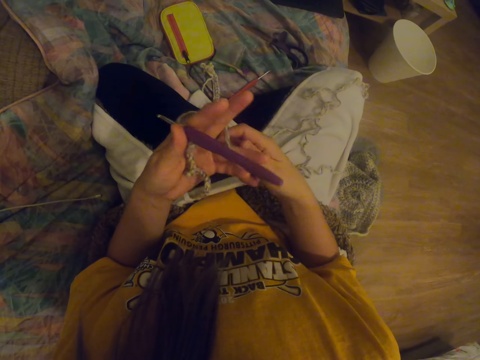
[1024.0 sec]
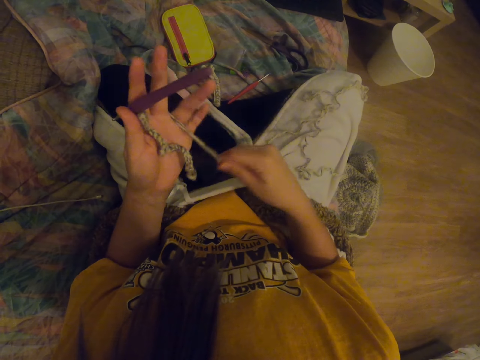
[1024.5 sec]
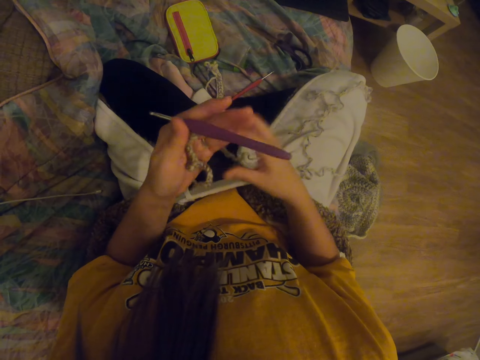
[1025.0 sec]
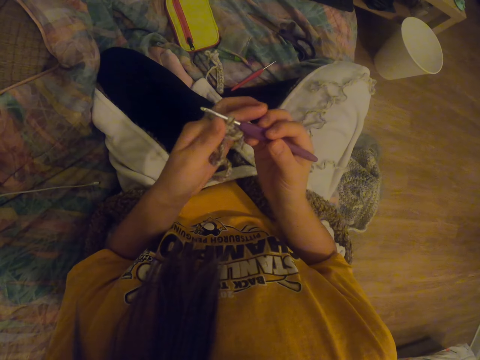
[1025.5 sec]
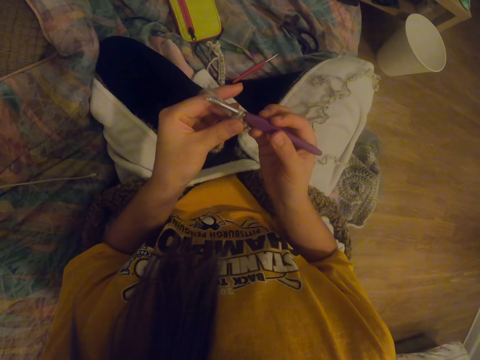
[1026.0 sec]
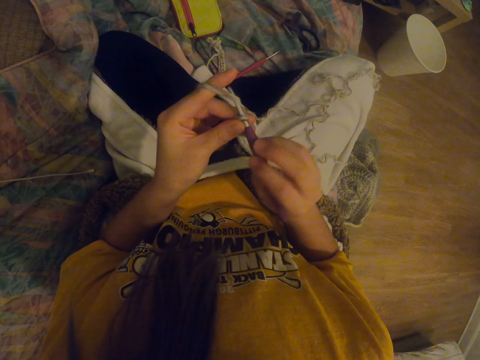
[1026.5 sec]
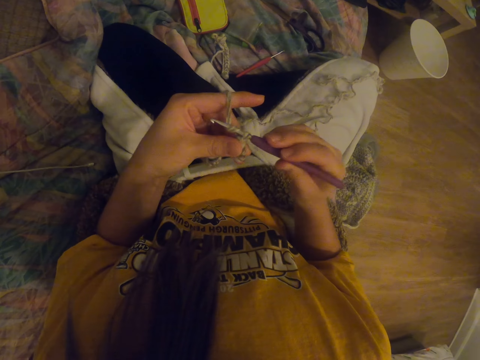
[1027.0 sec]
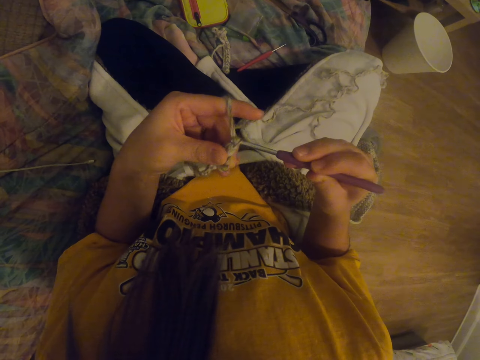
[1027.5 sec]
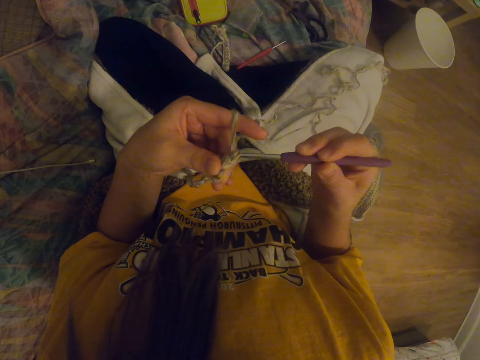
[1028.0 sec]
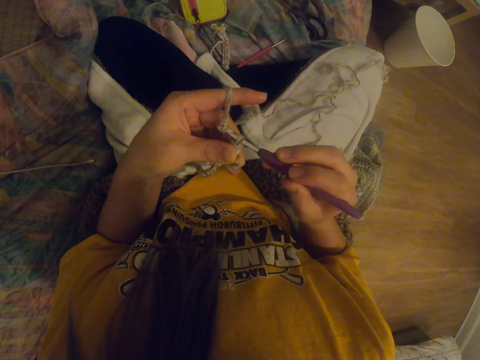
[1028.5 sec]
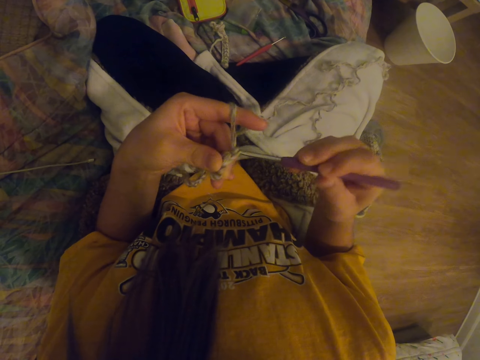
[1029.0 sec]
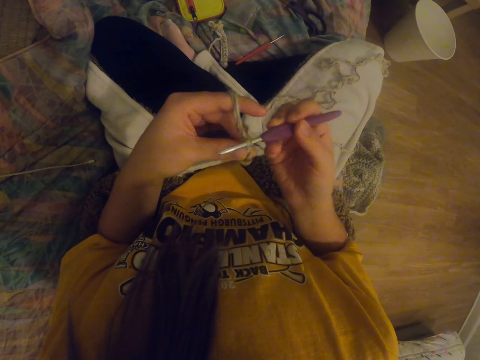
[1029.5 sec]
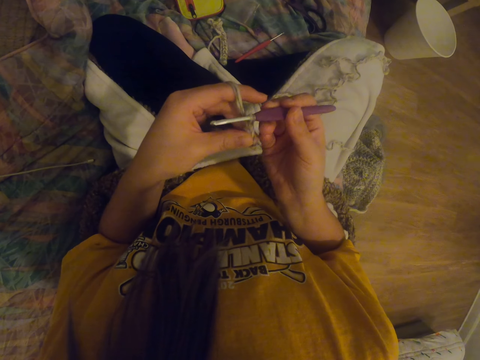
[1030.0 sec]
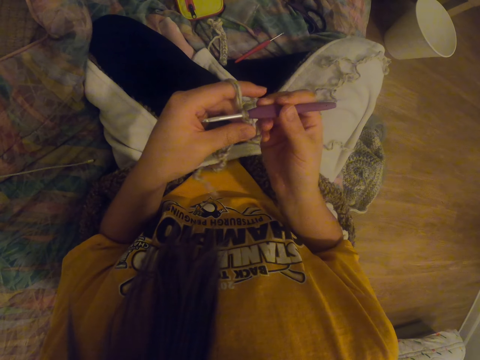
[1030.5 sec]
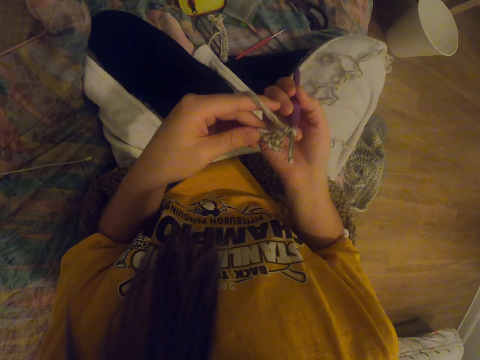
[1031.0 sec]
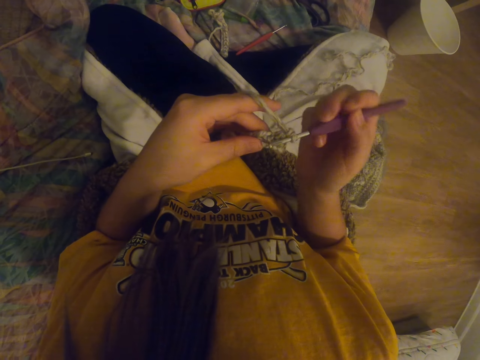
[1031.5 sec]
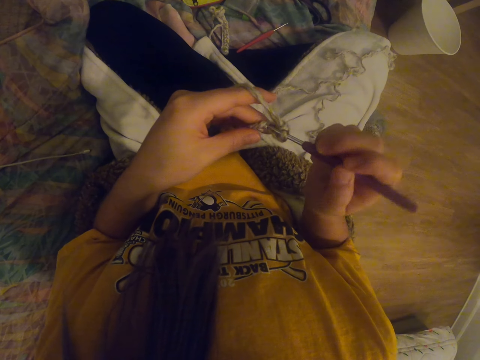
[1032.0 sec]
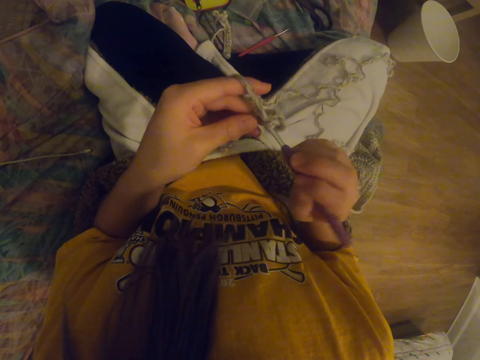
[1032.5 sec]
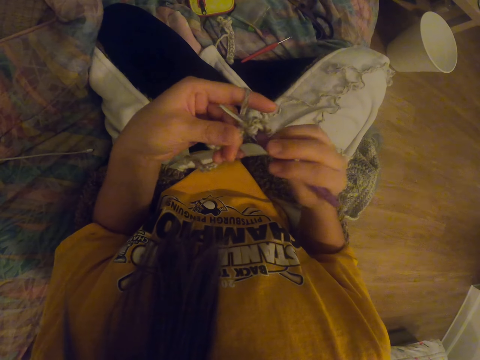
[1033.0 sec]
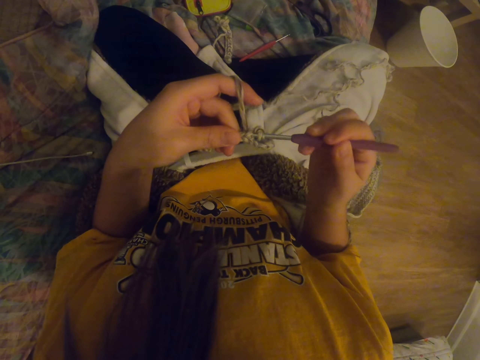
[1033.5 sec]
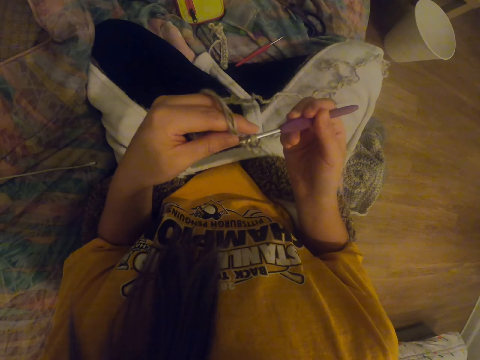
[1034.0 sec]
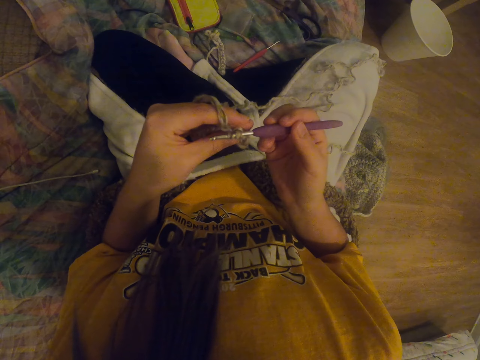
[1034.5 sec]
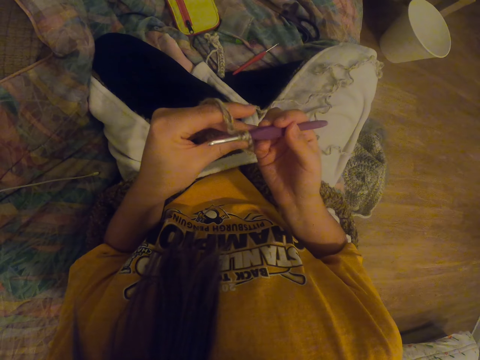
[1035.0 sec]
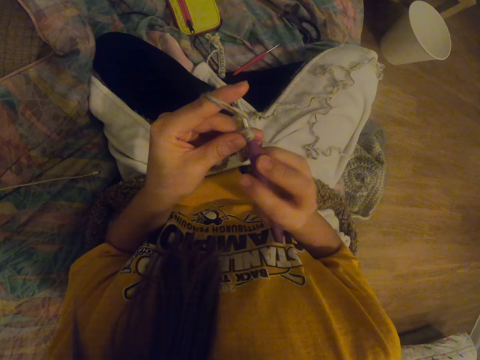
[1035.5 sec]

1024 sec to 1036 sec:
The camera wearer fastens the crochet thread on the hand. They fold the thread to the fingers. They knit the cloth or garment with the needle.

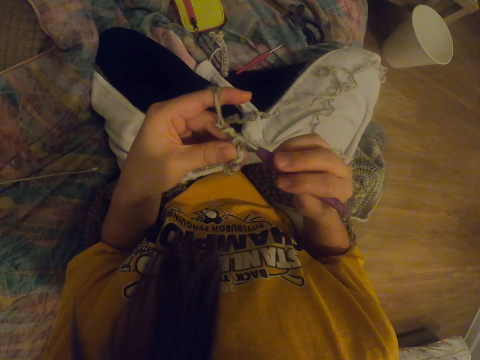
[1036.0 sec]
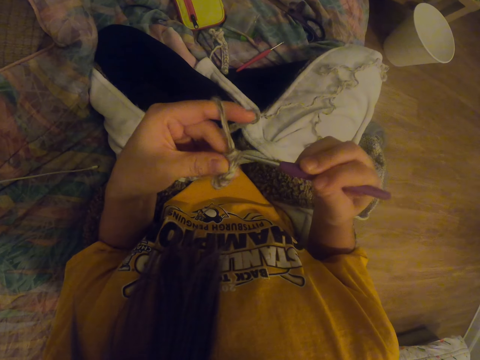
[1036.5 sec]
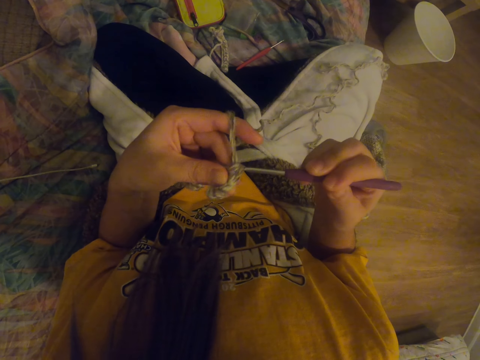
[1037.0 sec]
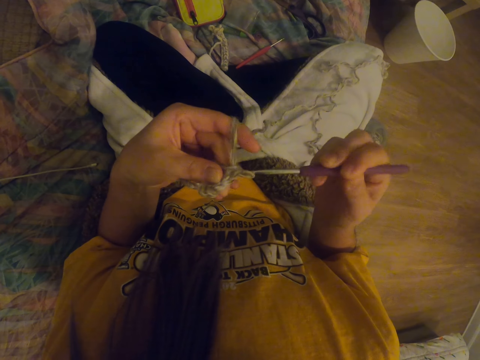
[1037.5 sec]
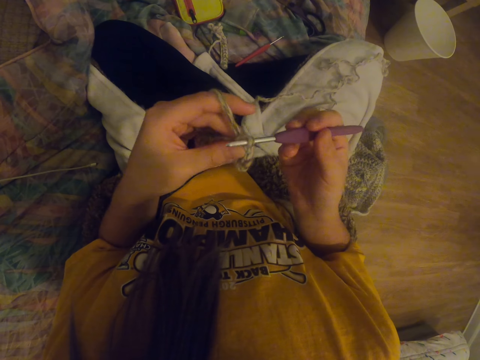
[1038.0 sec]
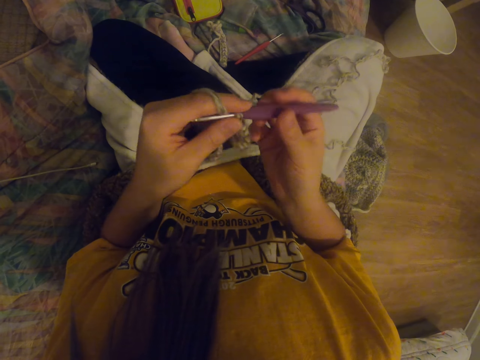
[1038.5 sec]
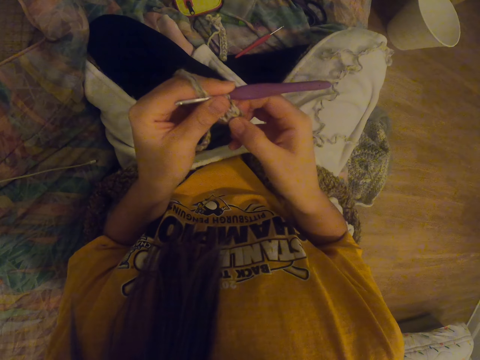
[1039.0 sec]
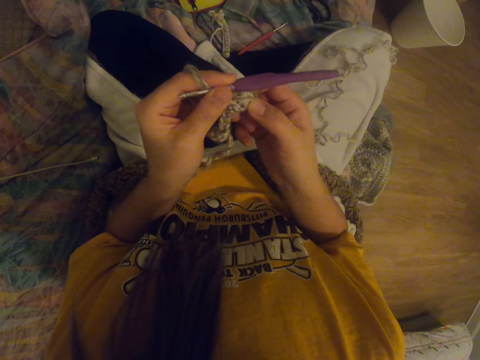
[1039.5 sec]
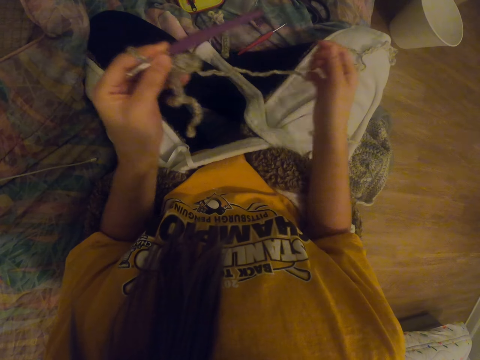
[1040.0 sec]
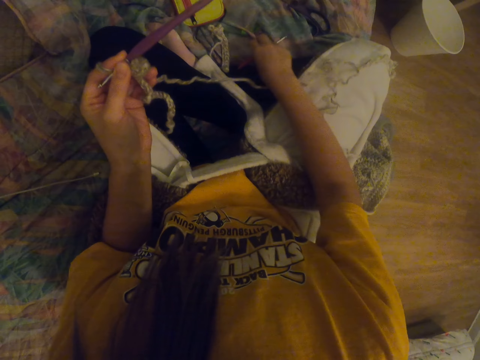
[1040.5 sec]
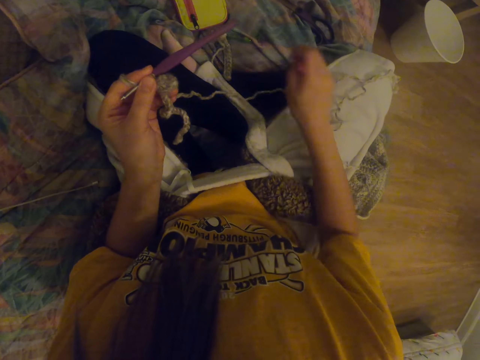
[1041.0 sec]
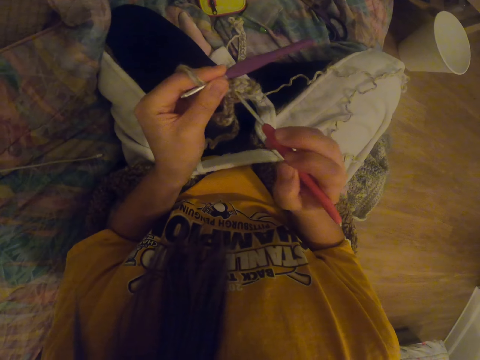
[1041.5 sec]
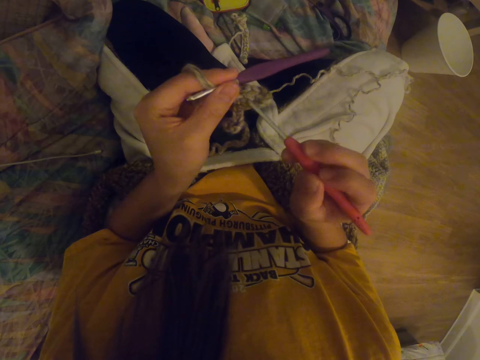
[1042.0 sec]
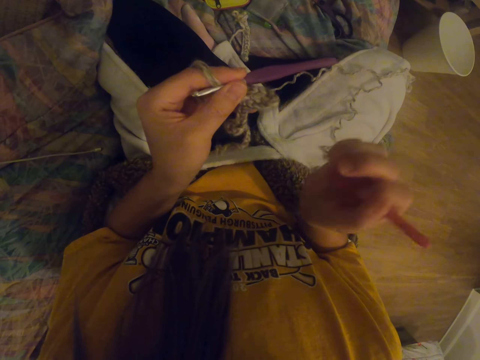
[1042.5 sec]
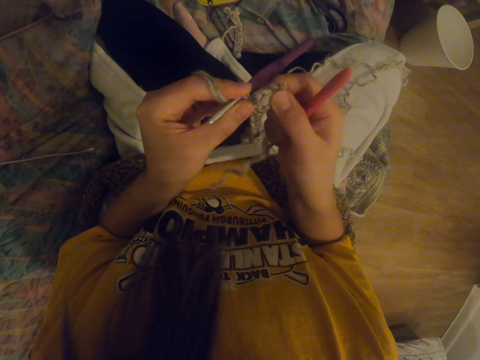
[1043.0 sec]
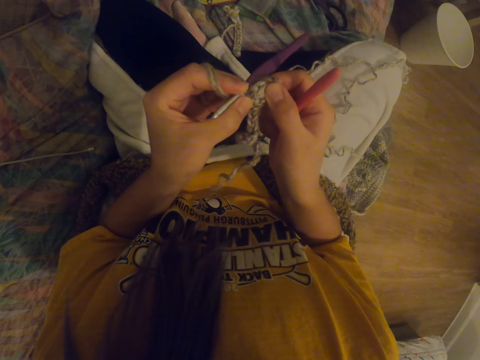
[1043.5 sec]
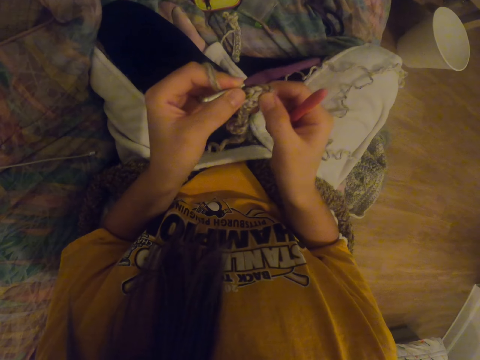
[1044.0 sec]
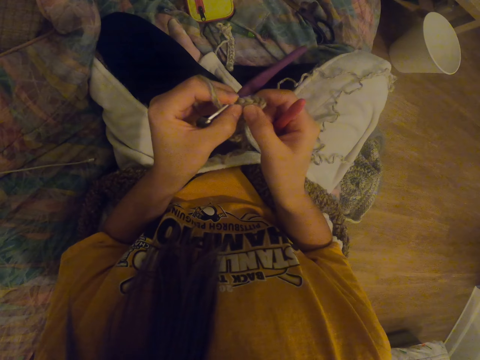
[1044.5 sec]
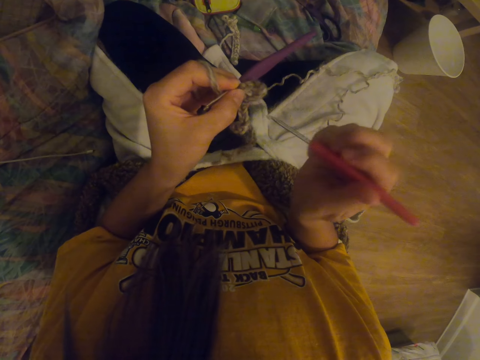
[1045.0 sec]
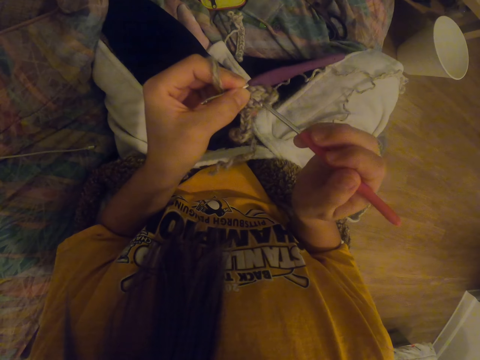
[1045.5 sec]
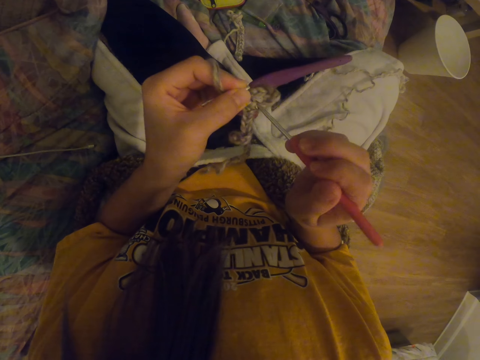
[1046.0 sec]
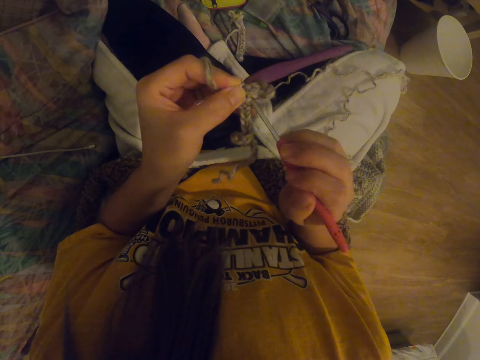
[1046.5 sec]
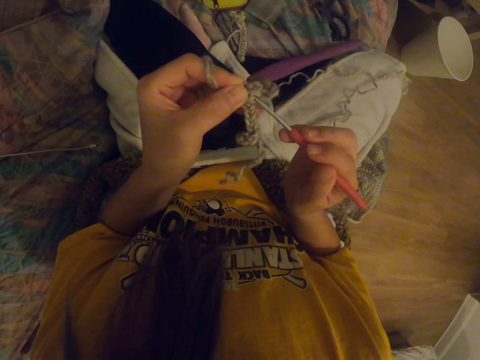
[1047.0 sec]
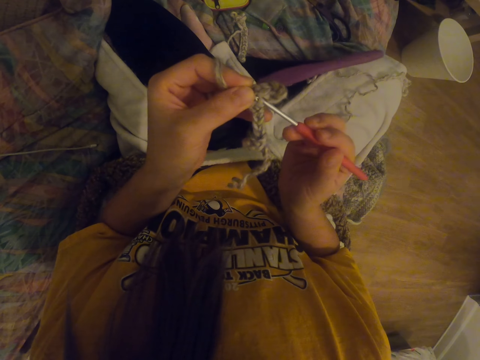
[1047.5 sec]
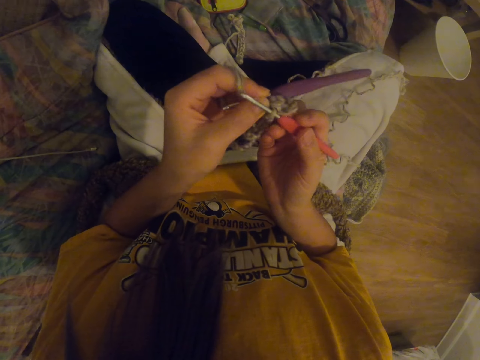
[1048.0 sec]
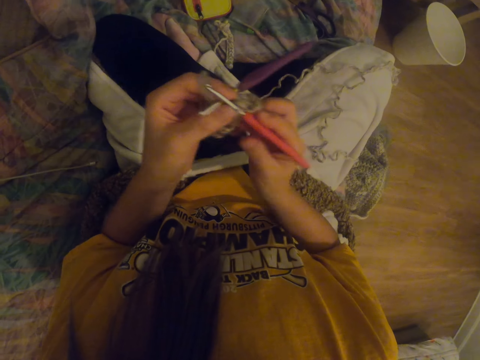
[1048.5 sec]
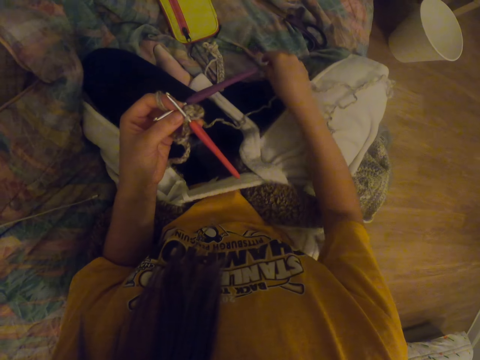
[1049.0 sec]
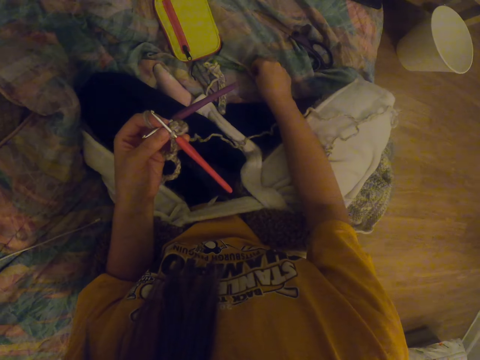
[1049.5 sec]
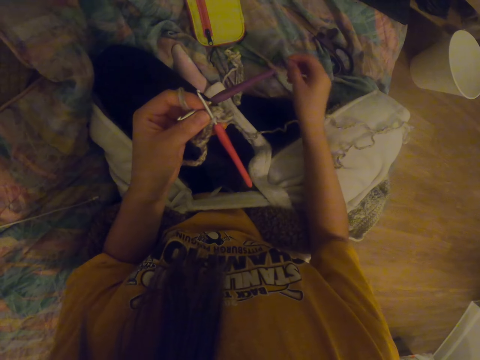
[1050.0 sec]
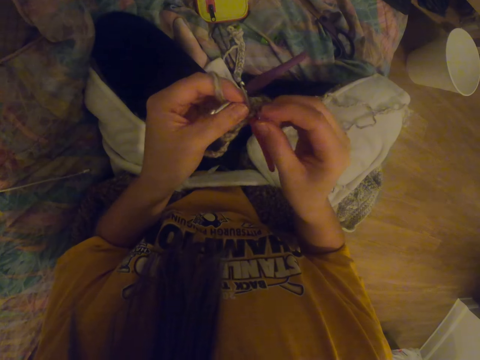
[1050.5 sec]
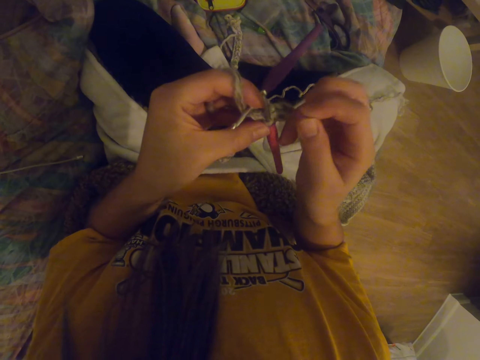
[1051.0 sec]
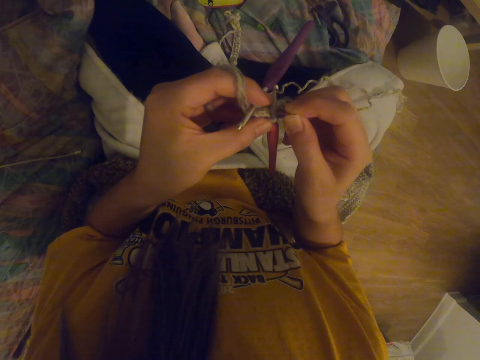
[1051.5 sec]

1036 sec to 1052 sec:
The camera wearer stretches the garment or cloth. They pick up the crochet hook on the mat and hook the hook on the crochet cloth. They stretch the garment. They insert the crochet hook to the garment. They take a rubber band on the mat.
